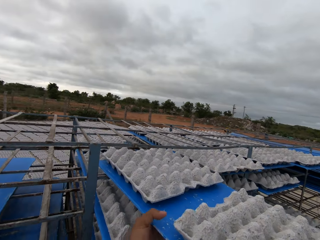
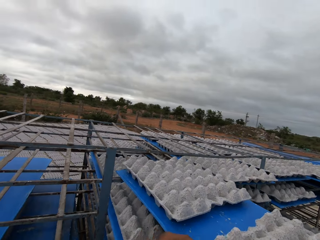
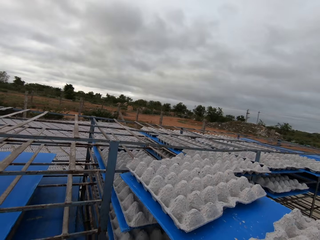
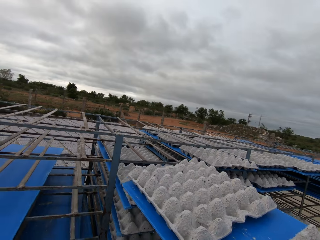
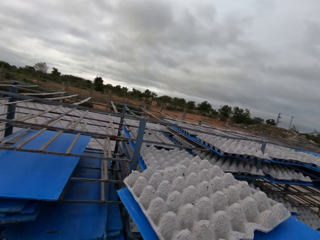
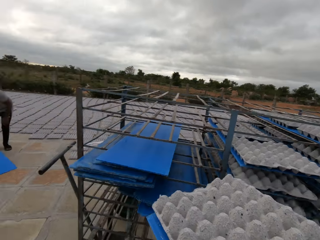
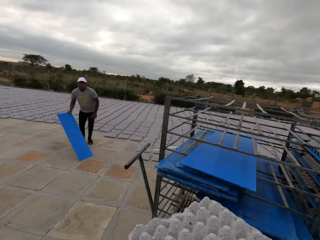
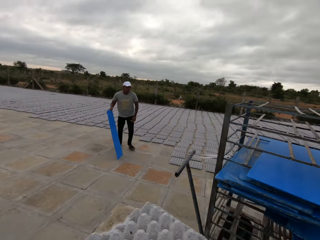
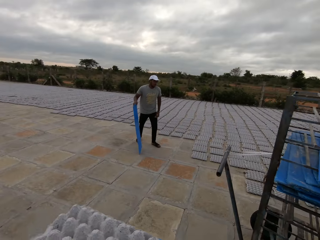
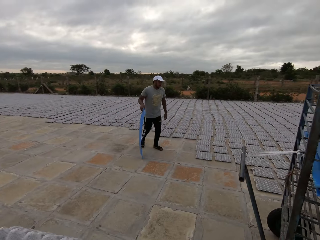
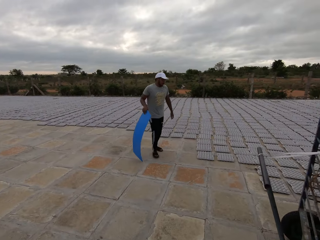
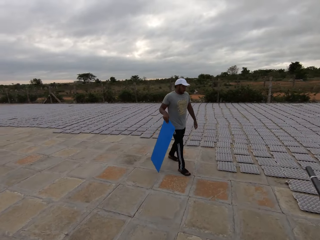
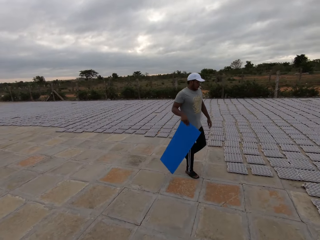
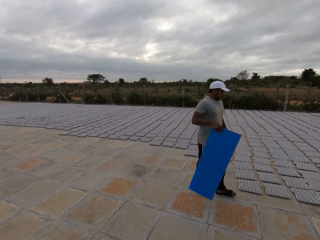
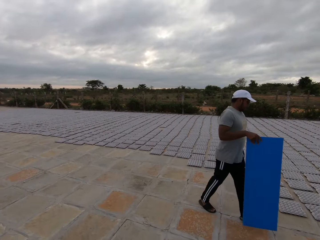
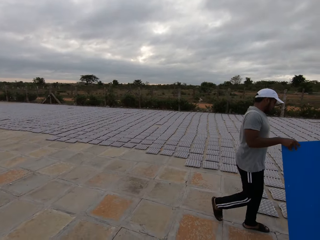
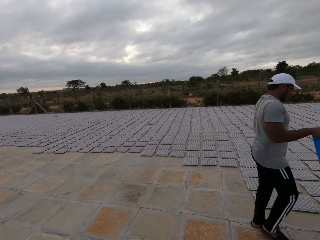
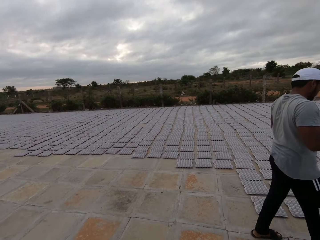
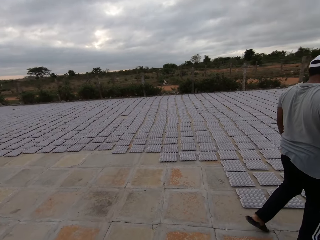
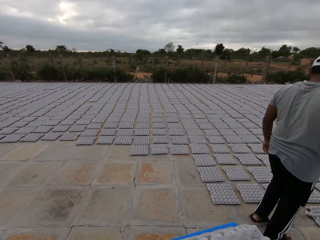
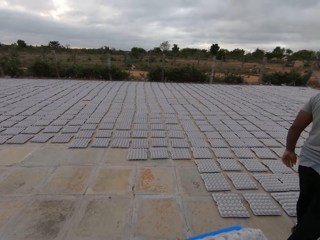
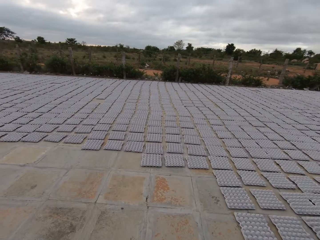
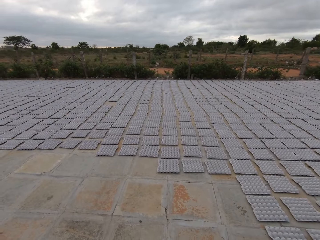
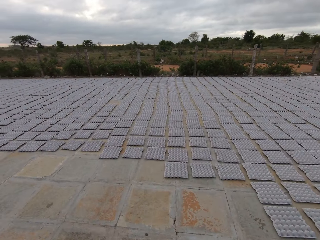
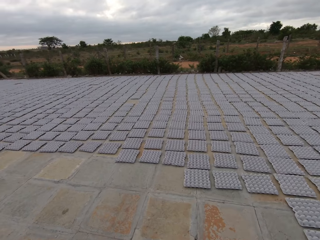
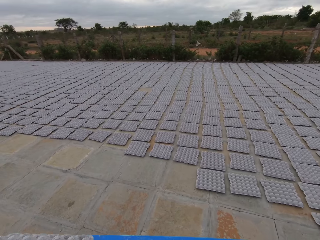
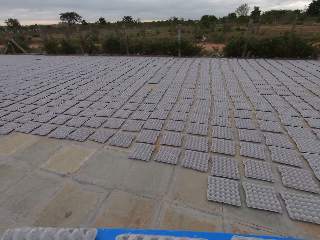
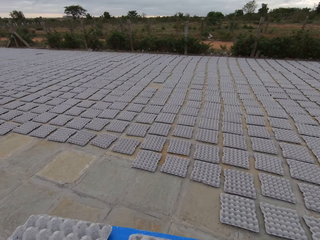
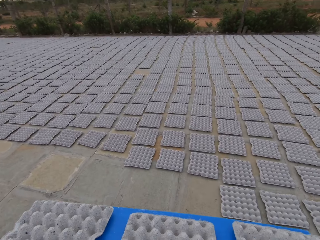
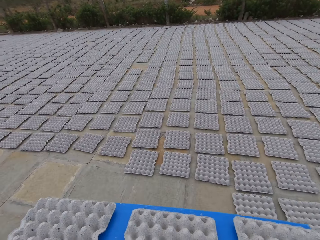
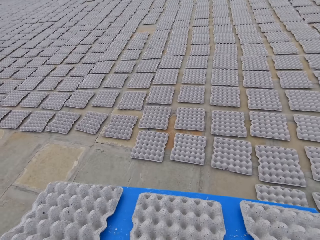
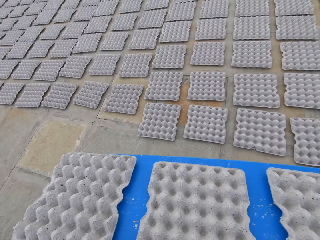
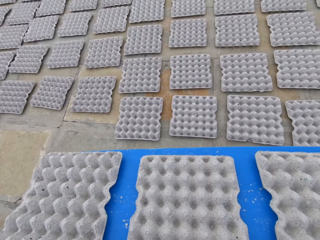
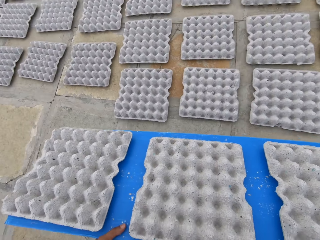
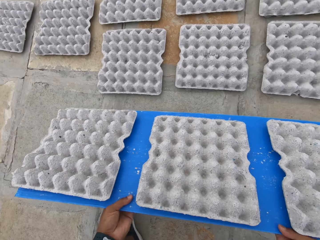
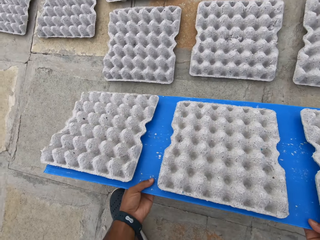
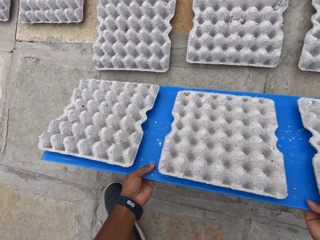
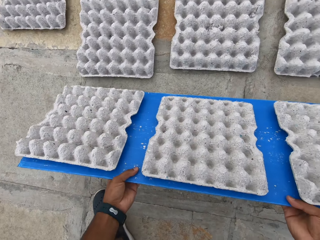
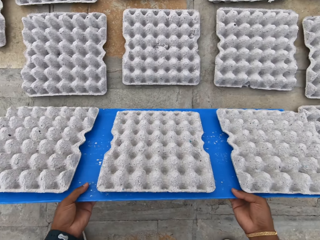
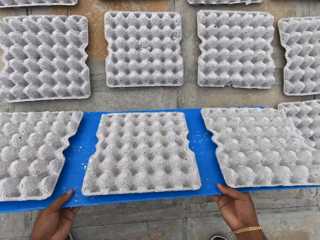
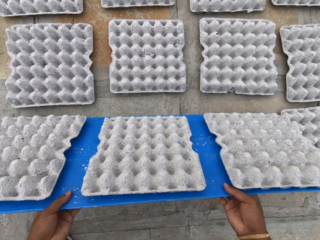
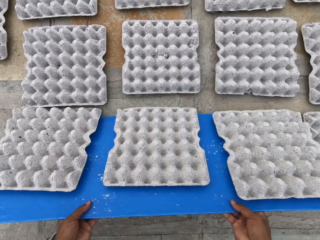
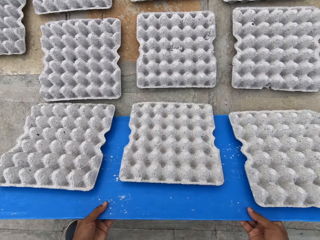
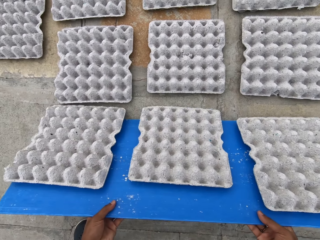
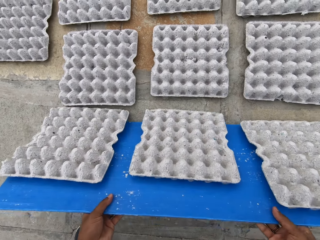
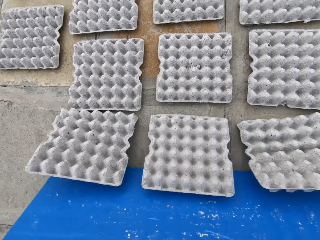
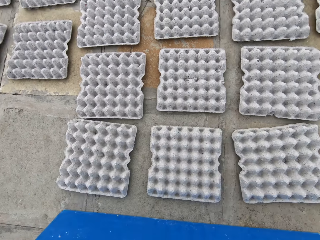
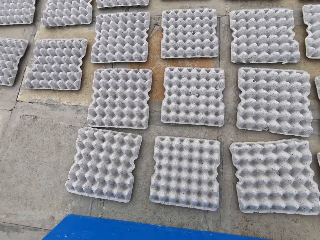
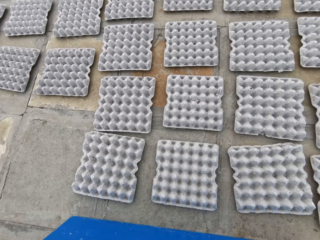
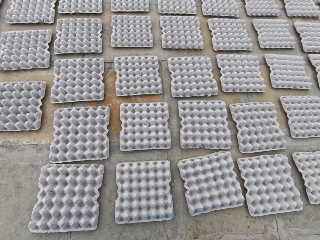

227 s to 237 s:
A man interacts with the camera wearer. The man picks up the tray from the floor with his right hand. The camera wearer walks around a parking lot. The man walks around the parking lot. The camera wearer lays egg crates on the floor with the tray in his hands.

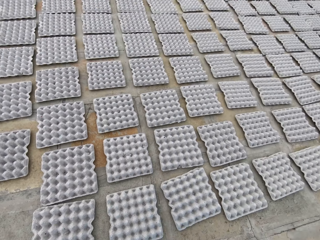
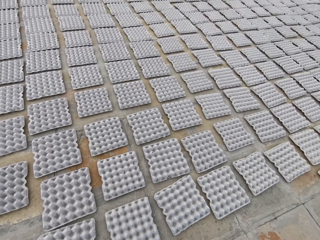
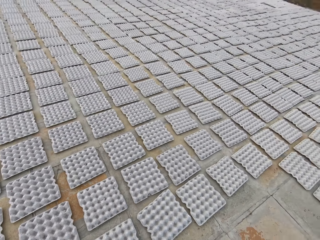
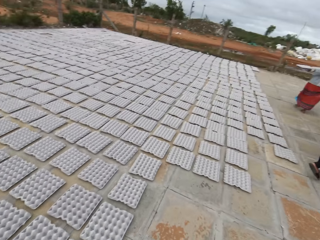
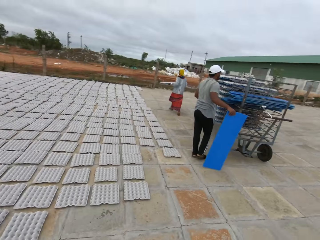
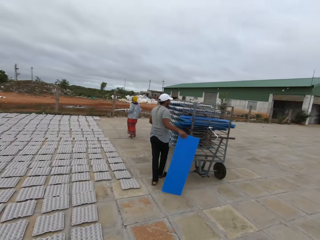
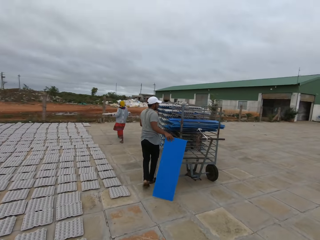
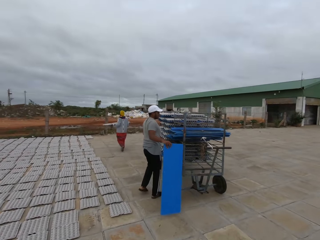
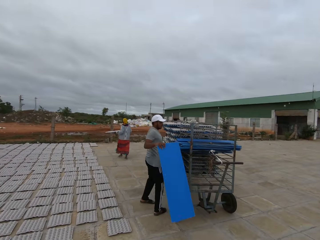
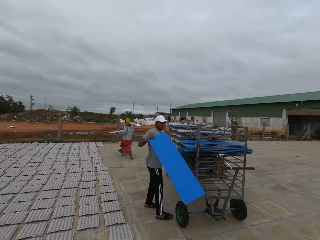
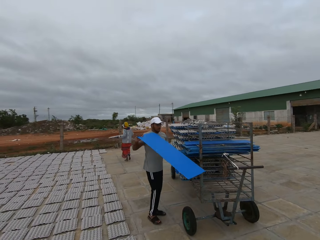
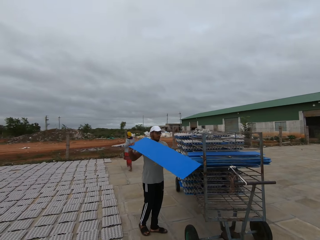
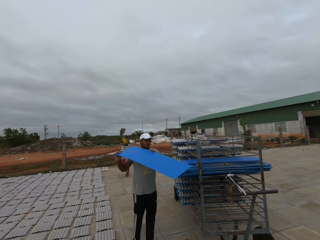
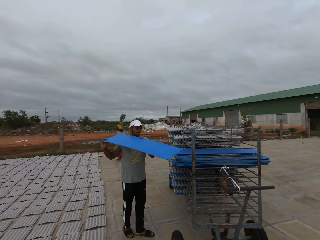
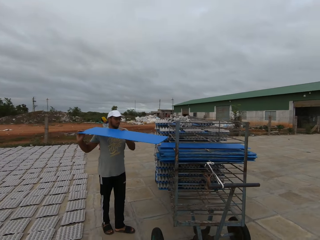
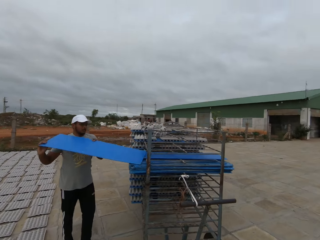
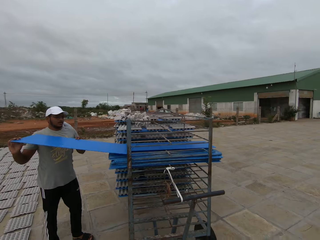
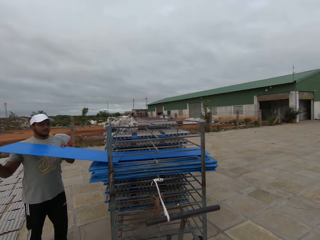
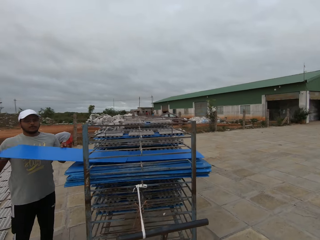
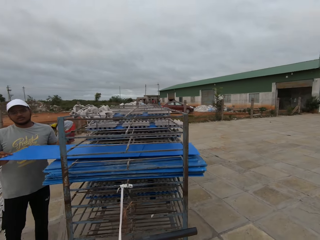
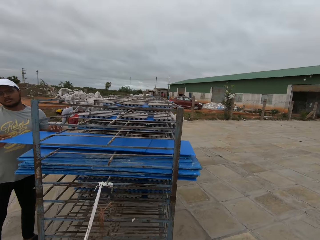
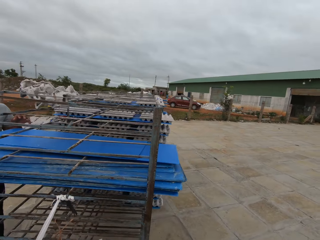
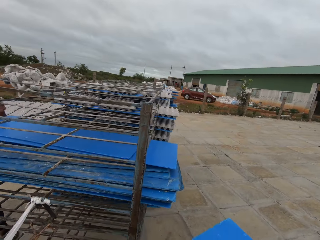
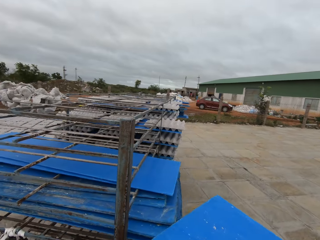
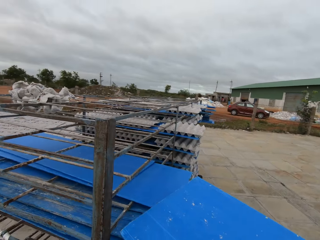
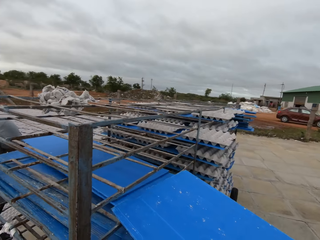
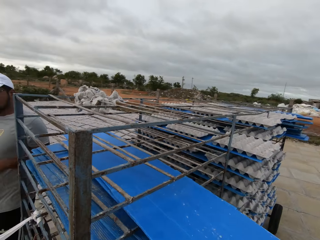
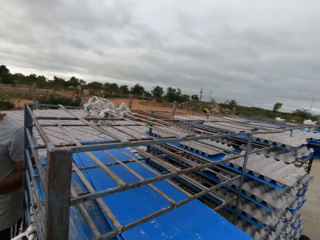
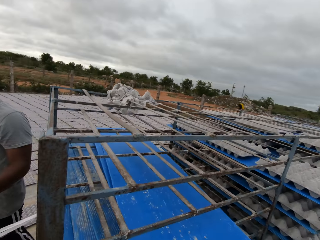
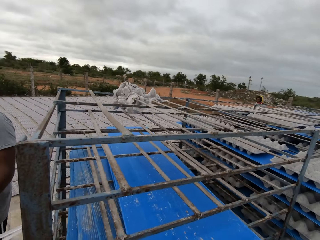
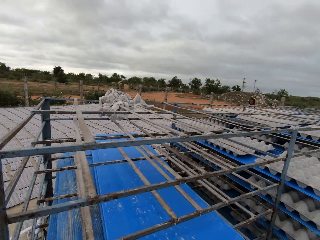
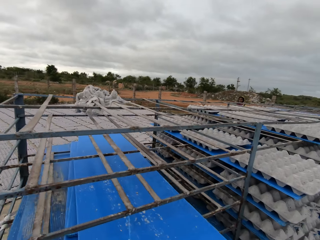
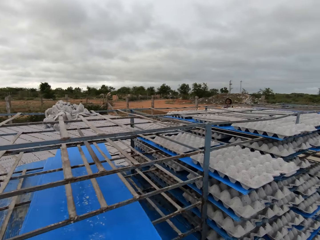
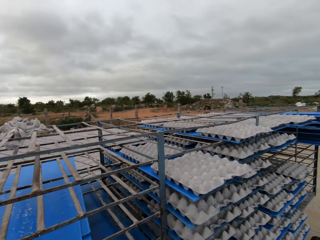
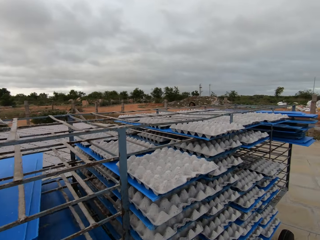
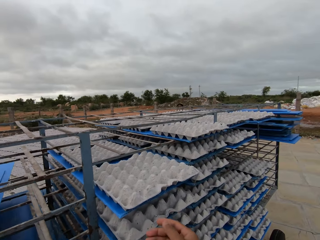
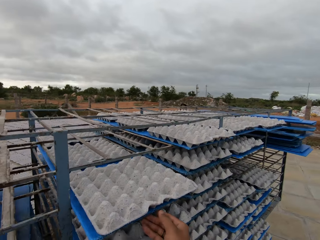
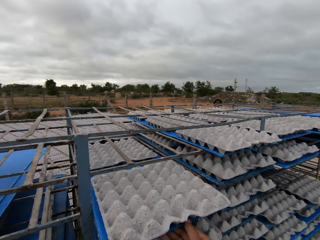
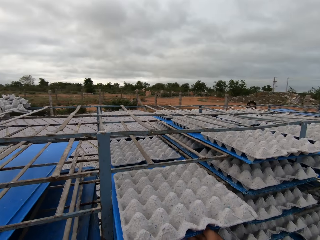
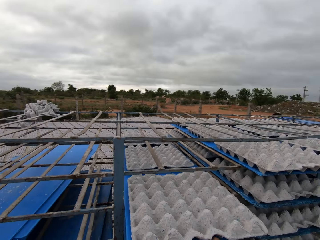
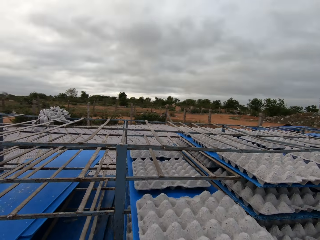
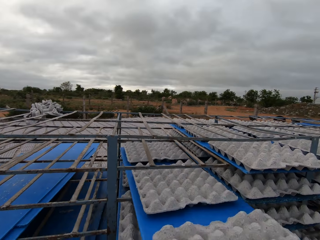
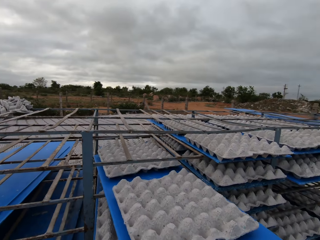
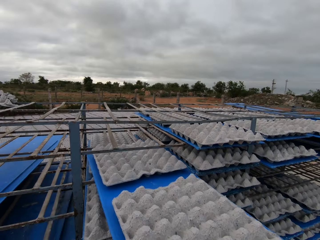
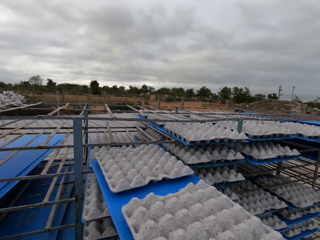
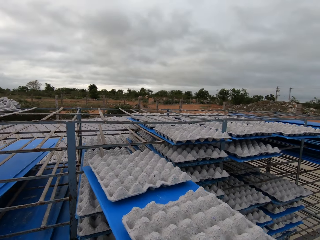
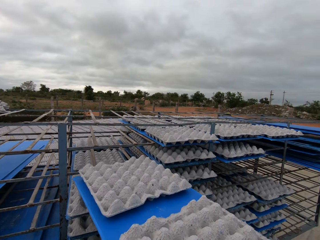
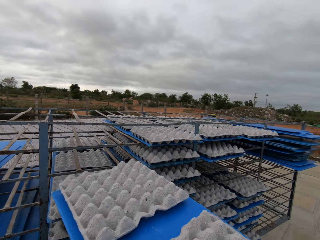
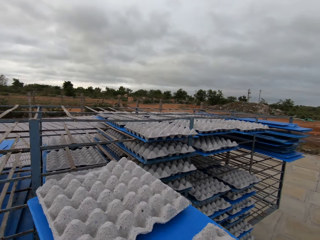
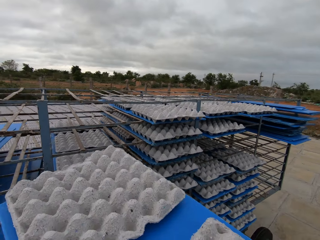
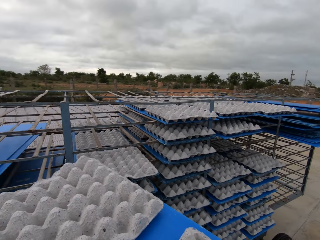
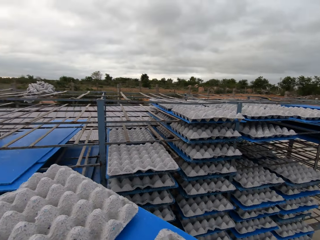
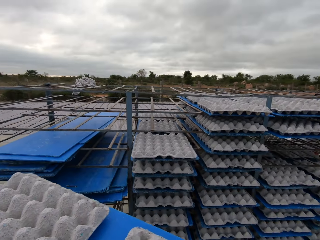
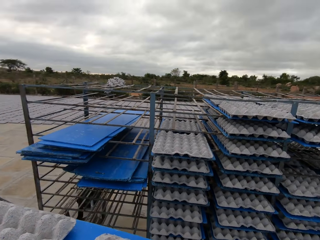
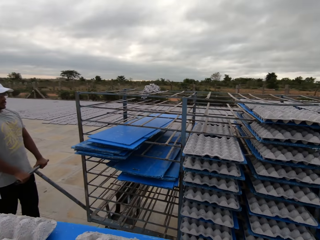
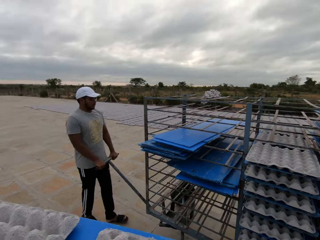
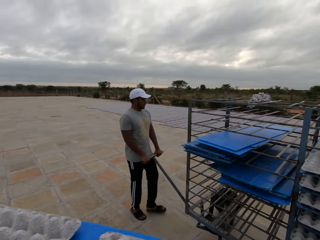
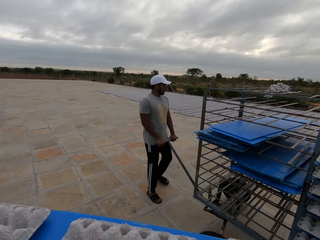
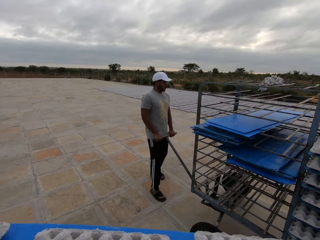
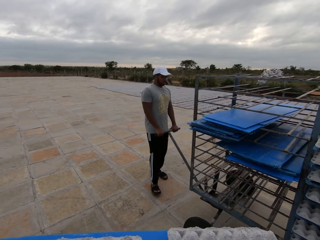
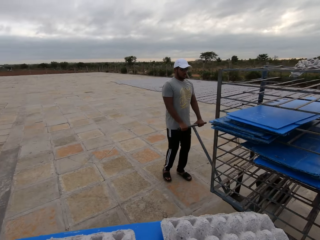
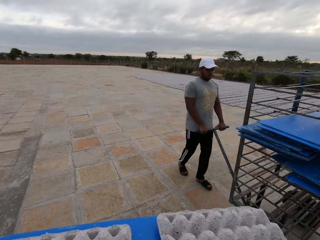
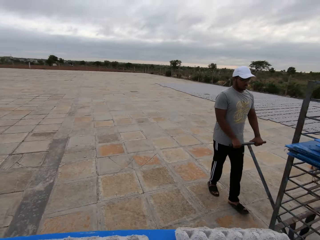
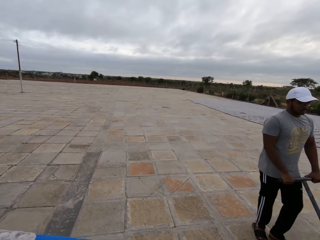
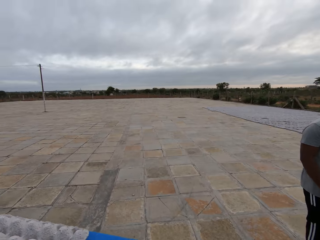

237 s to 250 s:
The camera wearer walks around a parking lot. He converses with the man. A woman carries a tray in her hands. The man adjusts a board on a cart. The man drops the tray in his hands on the shelf. The camera wearer walks around the parking lot. He drops the tray in his hands on the shelf. He adjusts the board on the cart. He drags a tray from the shelf with his right hand. He picks trays from the cart. He carries the tray from the shelf with his hands. The man pulls the shelf with his hands. The camera wearer walks around the parking lot.
